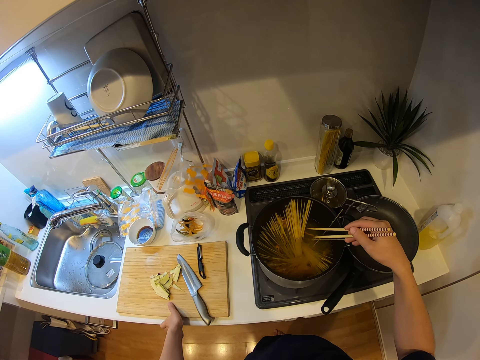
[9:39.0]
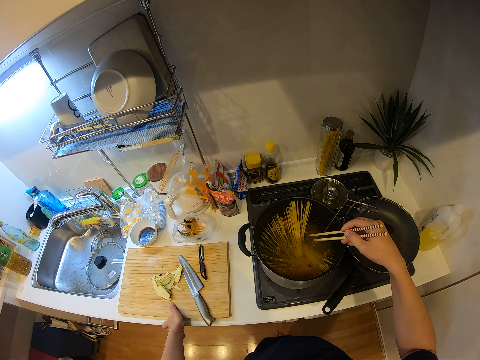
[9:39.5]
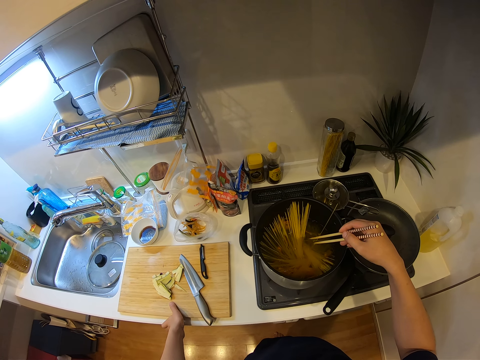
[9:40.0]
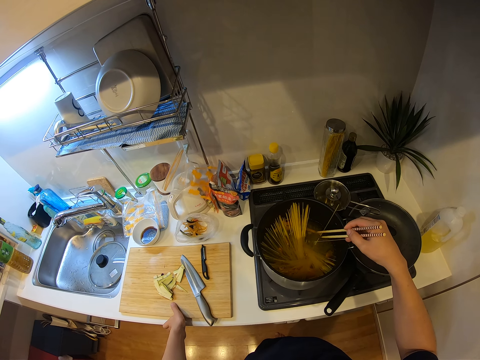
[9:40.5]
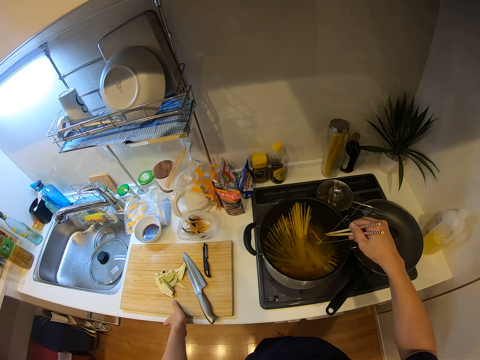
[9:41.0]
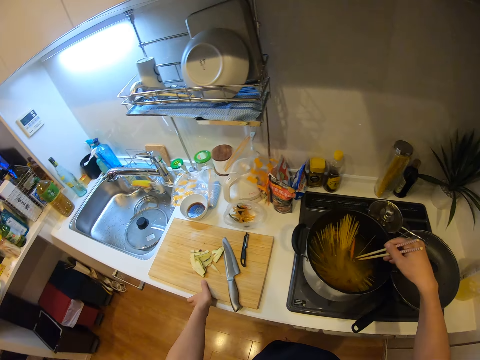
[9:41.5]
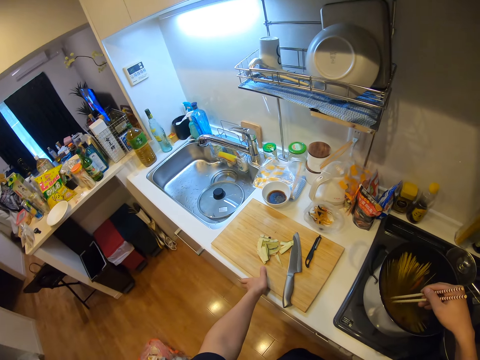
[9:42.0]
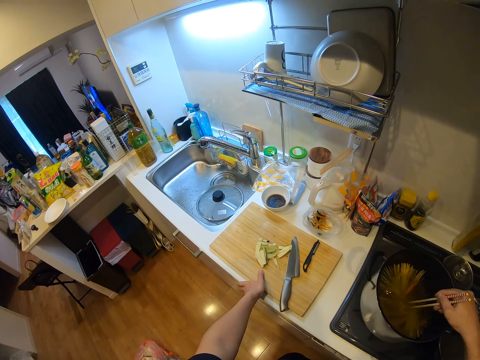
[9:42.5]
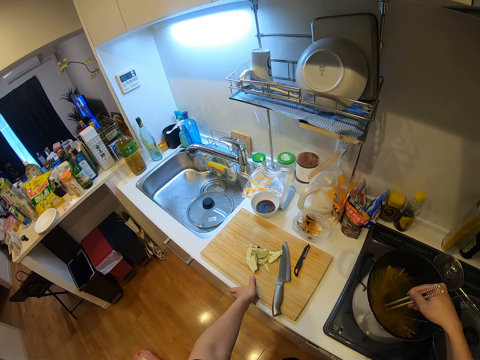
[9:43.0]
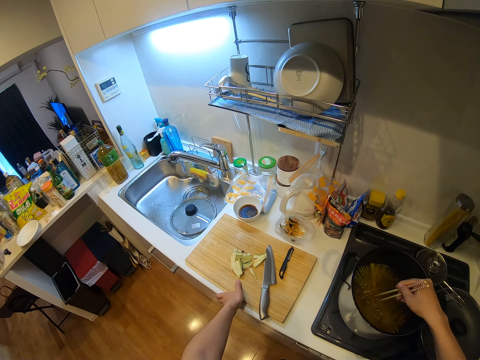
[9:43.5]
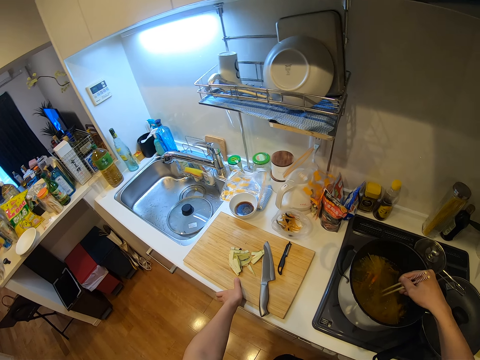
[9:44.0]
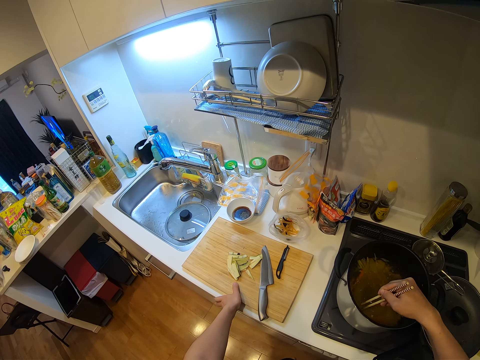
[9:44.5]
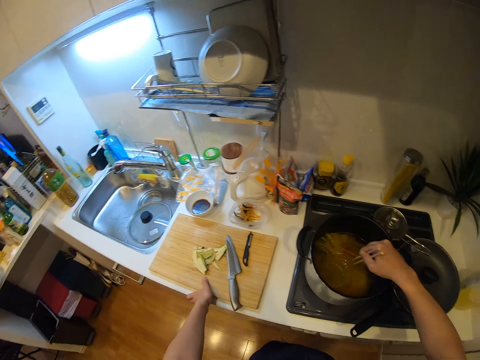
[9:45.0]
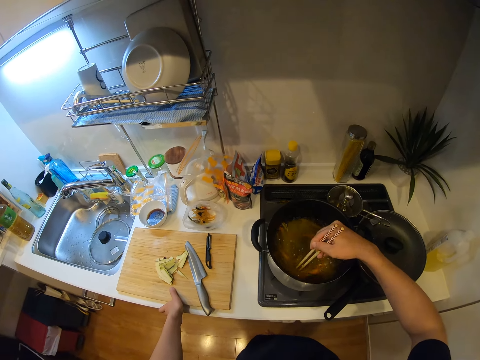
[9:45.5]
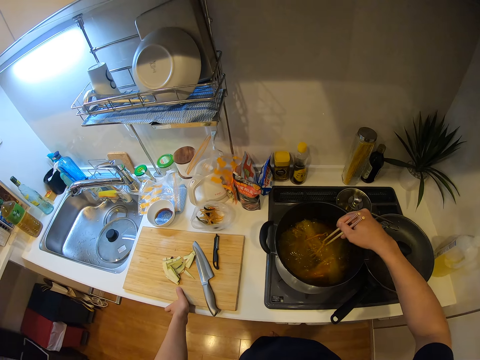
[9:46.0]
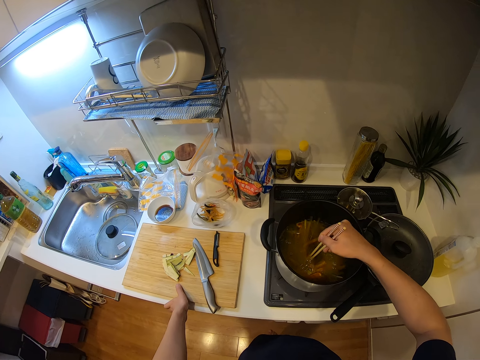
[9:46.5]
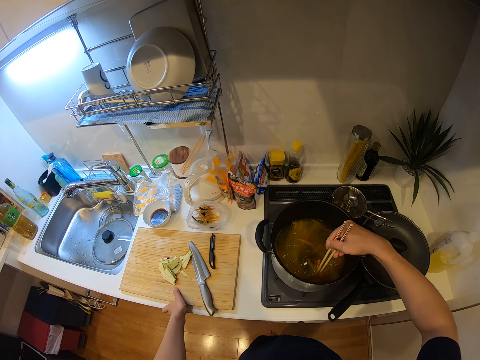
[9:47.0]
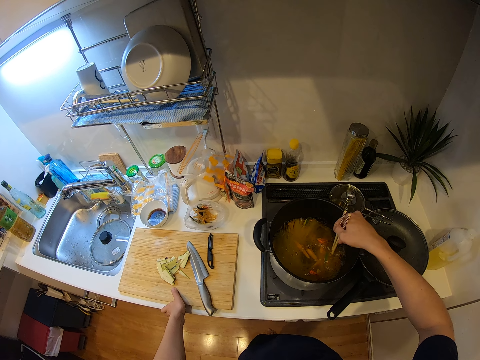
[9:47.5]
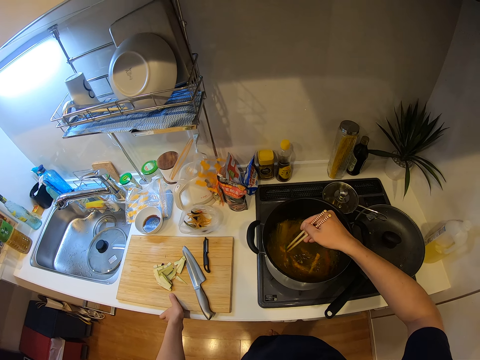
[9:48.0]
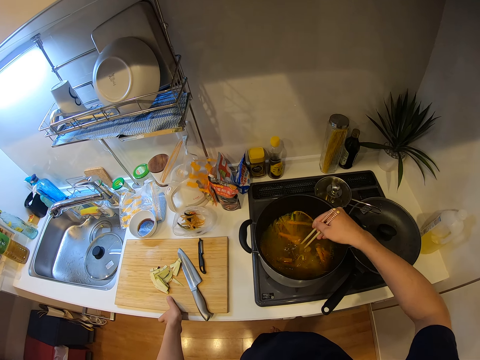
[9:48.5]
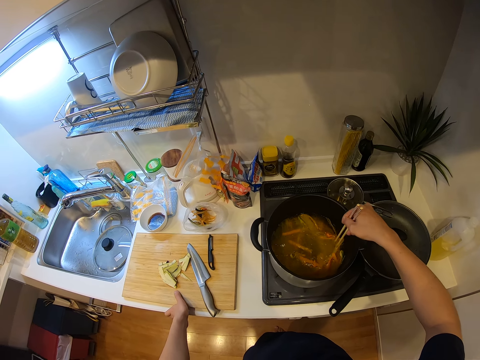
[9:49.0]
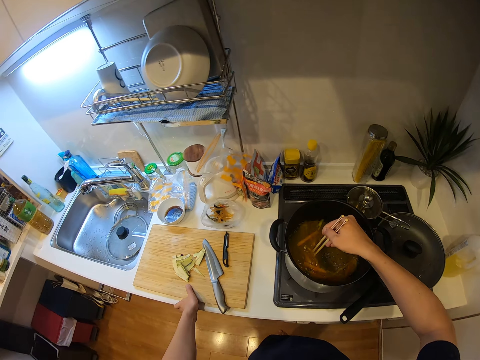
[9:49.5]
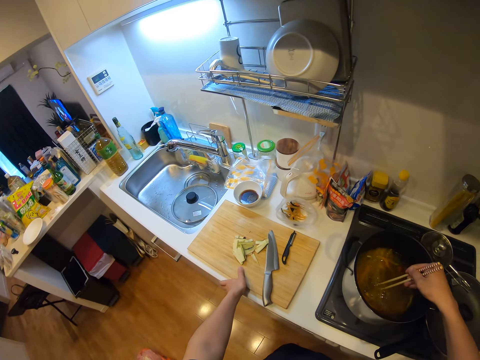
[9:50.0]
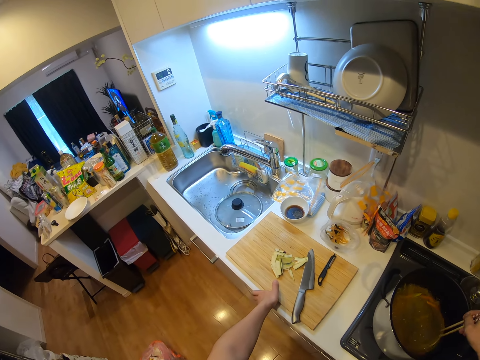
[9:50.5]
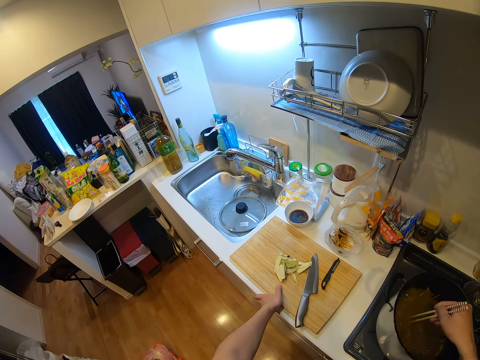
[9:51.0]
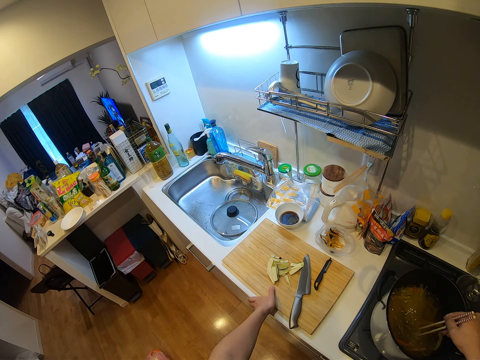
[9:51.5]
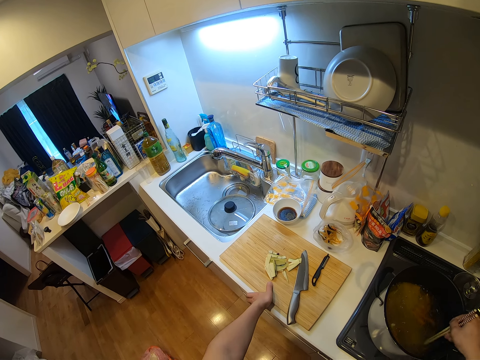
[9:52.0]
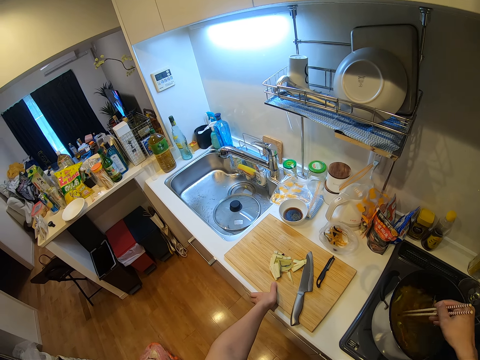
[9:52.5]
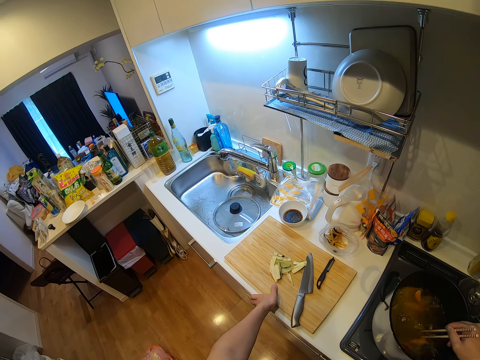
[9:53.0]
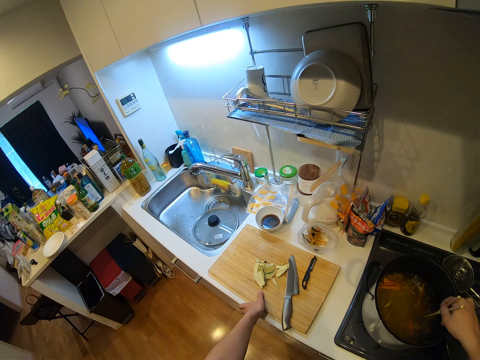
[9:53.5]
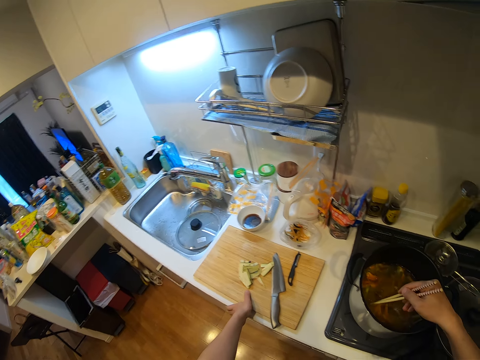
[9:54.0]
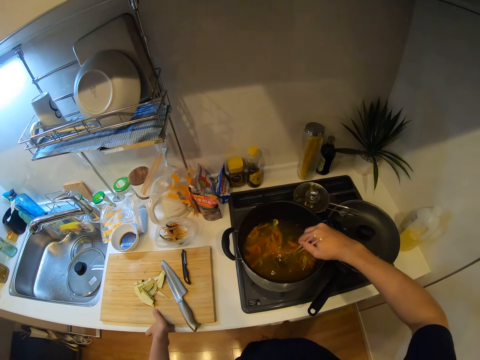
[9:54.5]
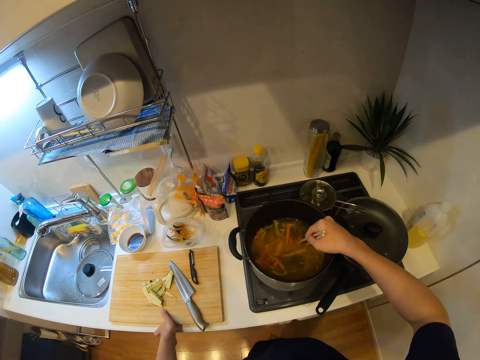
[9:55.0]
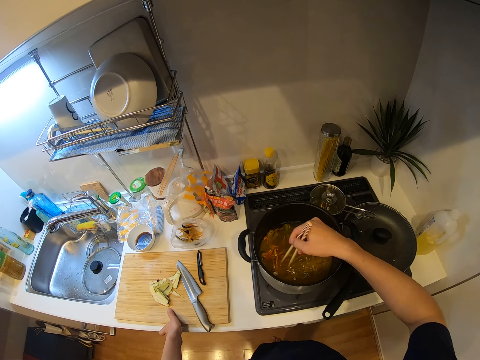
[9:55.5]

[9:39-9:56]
The camera wearer stirs the spaghetti in the pot with the chopsticks. They look around the kitchen. They stir the pasta in the water.

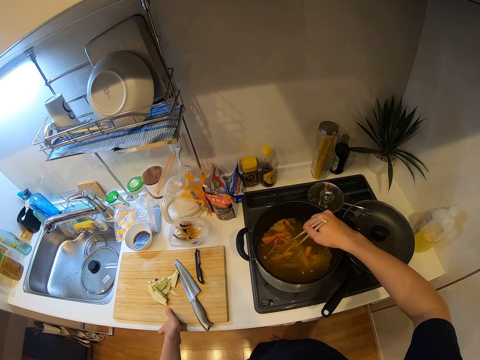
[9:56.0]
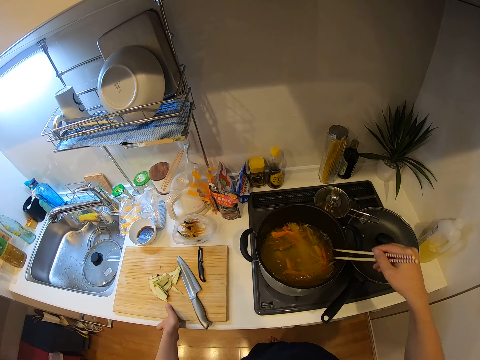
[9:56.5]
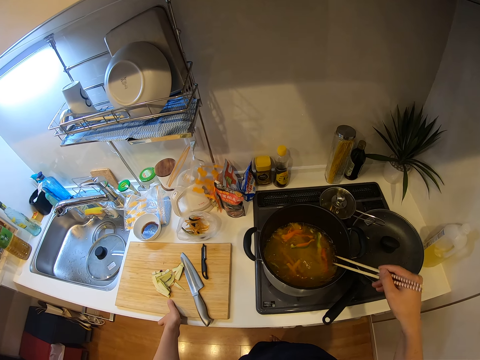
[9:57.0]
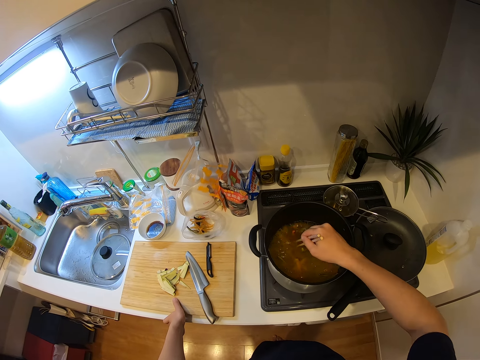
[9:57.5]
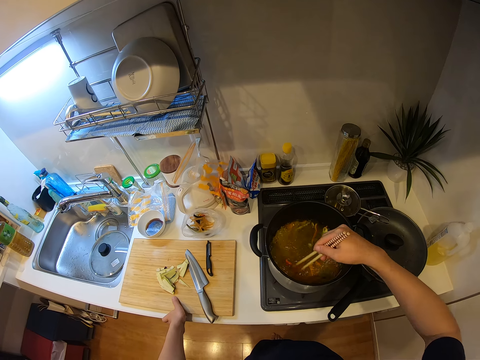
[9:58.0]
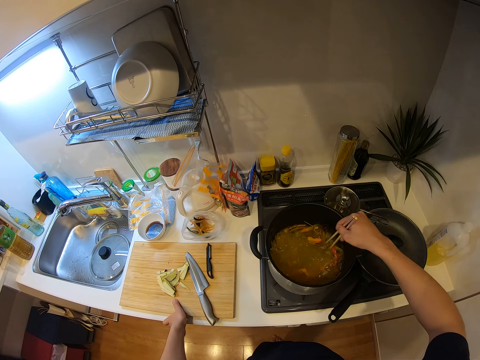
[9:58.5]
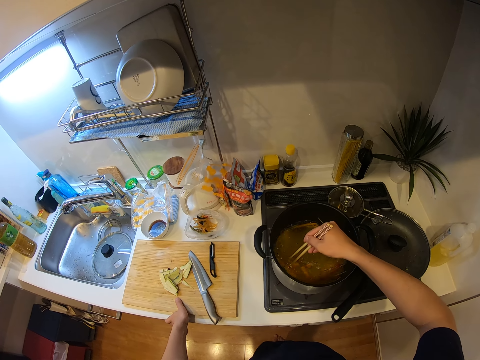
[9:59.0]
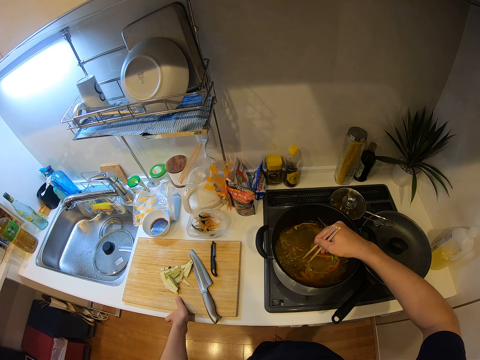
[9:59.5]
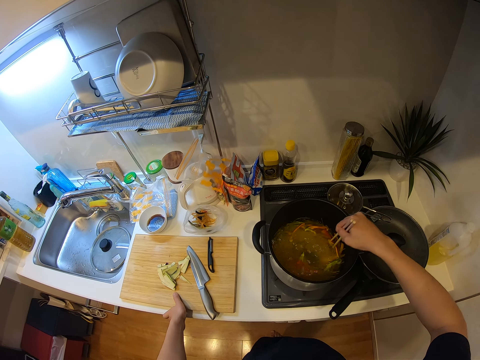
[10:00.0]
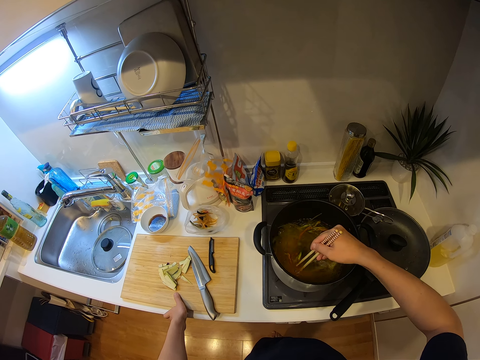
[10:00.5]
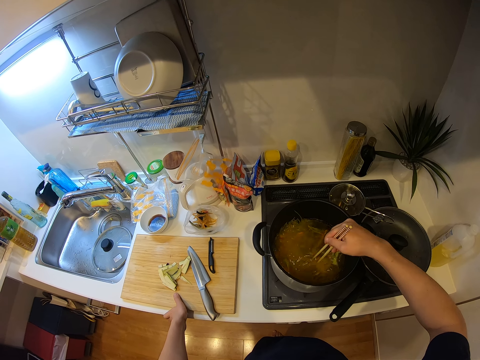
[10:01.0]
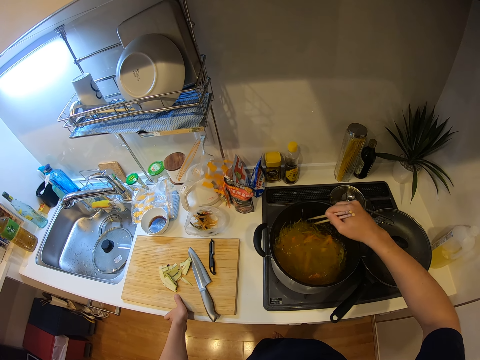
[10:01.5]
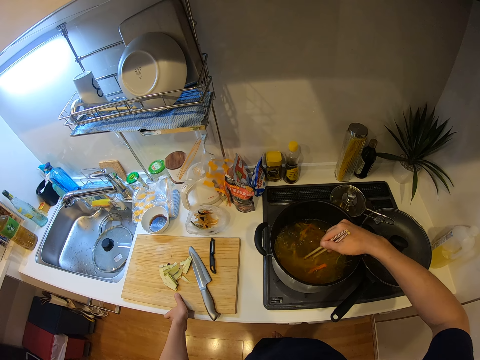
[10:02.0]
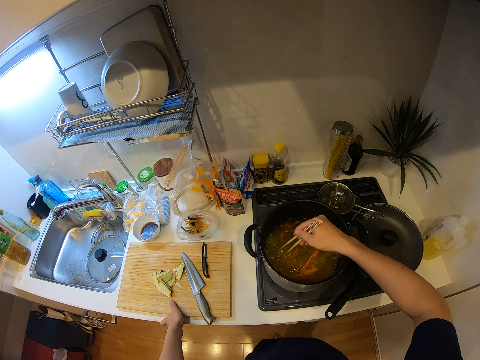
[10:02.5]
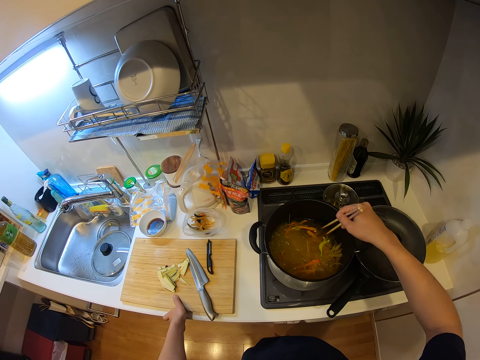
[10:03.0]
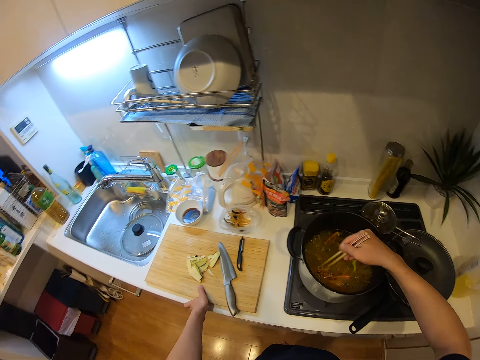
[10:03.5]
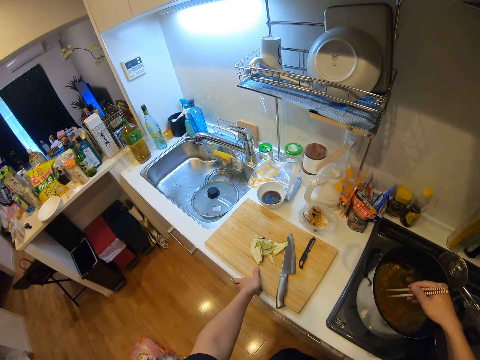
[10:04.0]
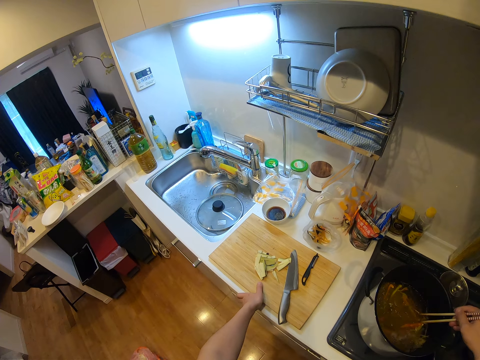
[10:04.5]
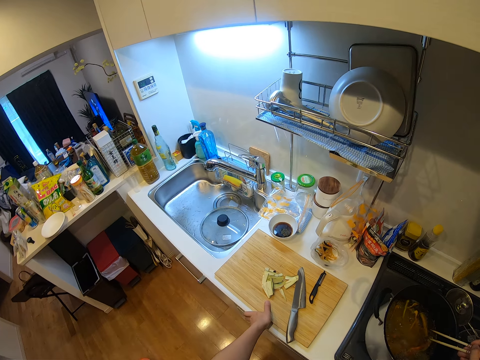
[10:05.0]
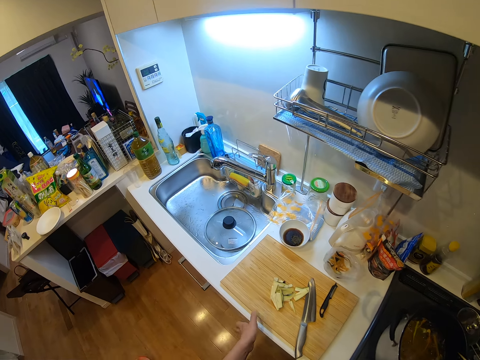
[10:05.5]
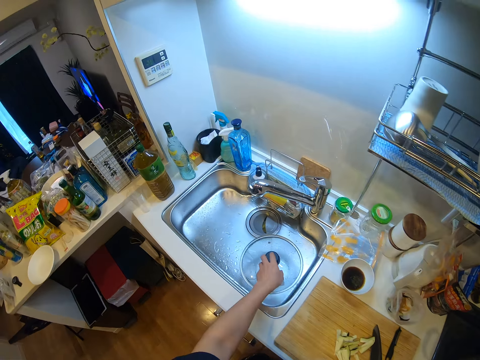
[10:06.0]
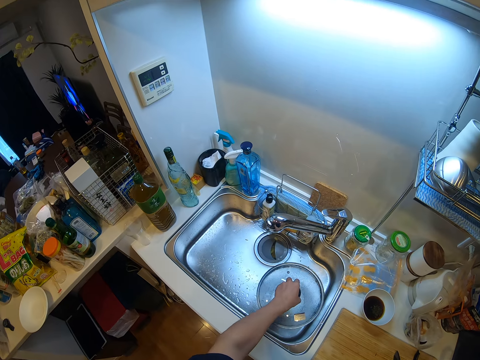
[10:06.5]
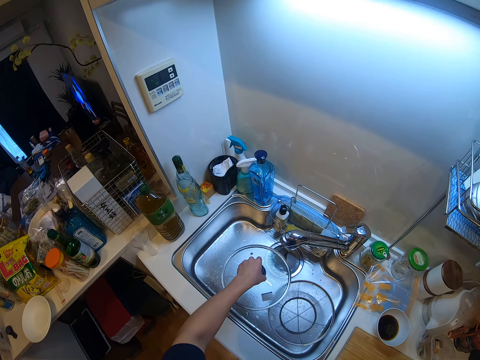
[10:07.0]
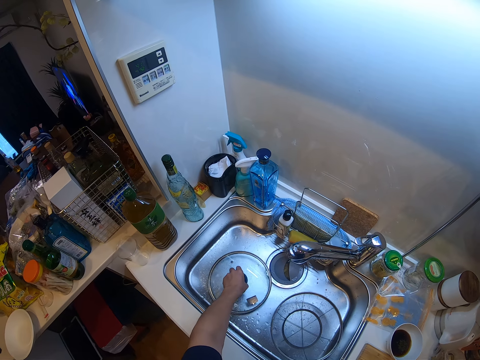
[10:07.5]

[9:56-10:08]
The camera wearer picks up a pot cover from a bowl in the sink.
